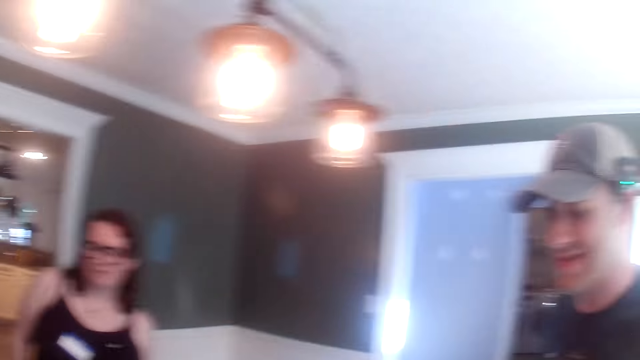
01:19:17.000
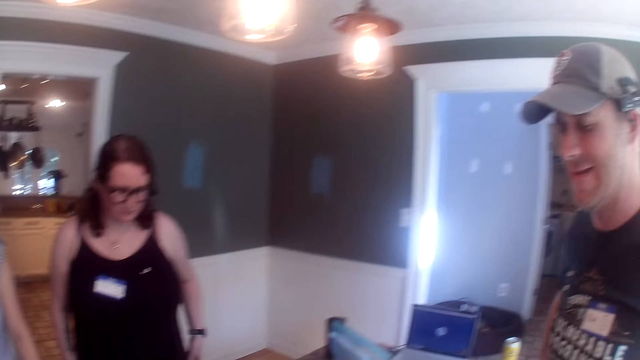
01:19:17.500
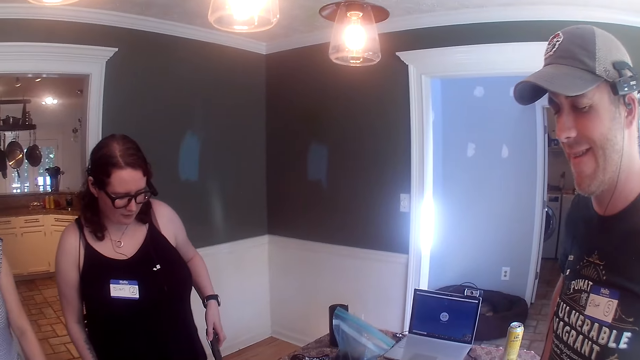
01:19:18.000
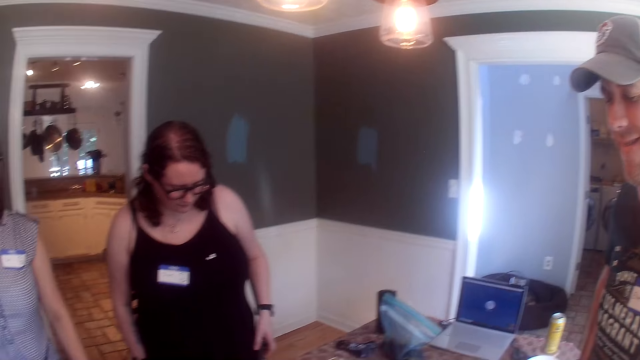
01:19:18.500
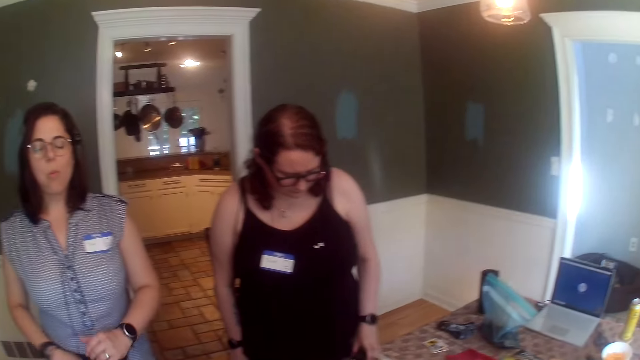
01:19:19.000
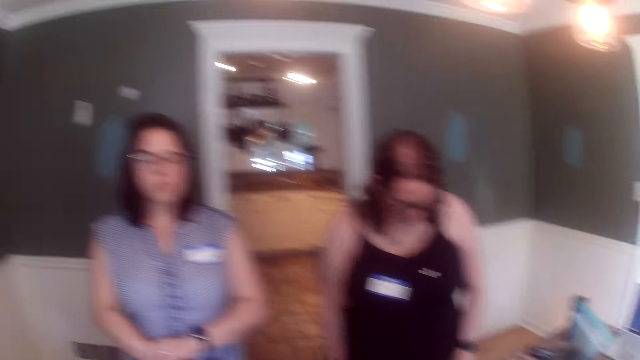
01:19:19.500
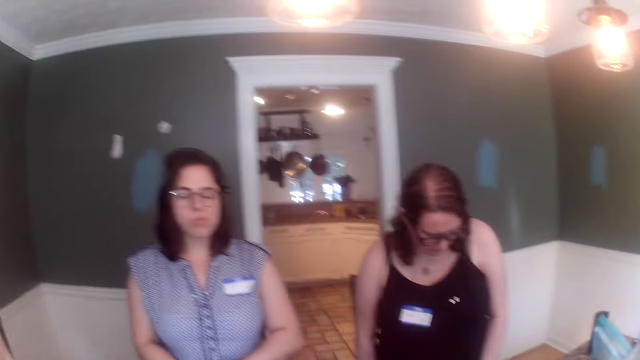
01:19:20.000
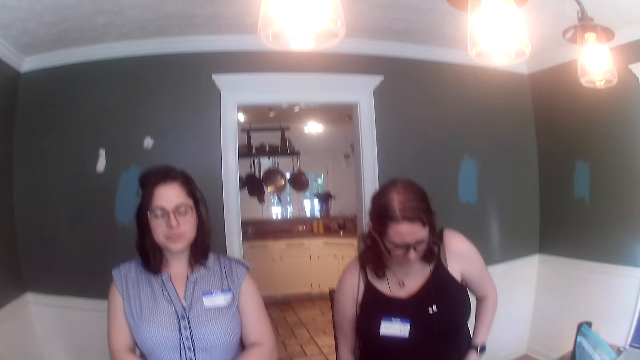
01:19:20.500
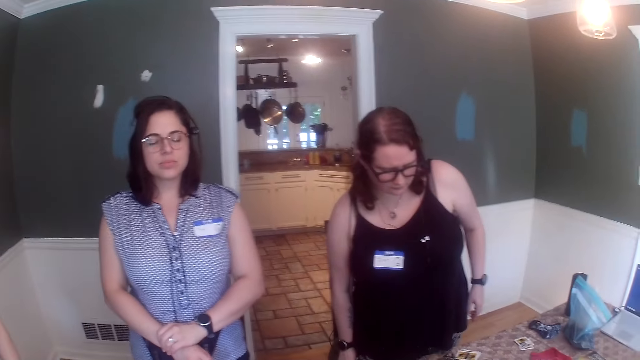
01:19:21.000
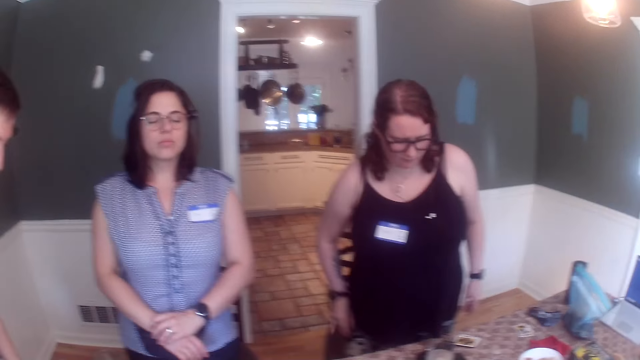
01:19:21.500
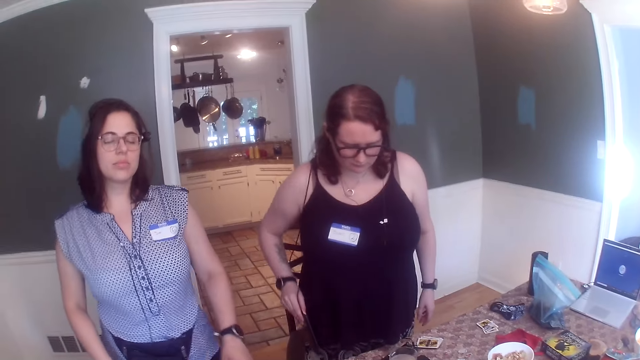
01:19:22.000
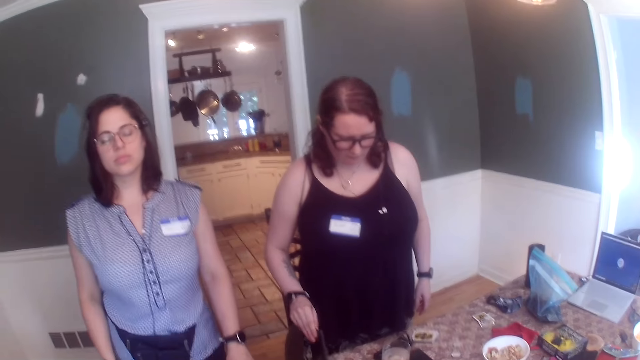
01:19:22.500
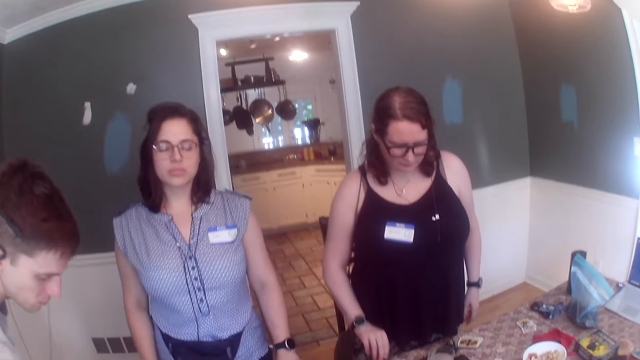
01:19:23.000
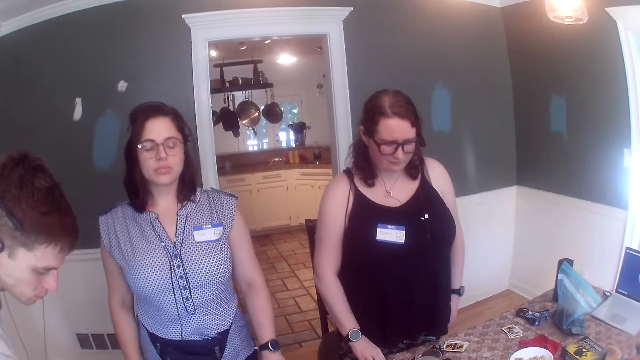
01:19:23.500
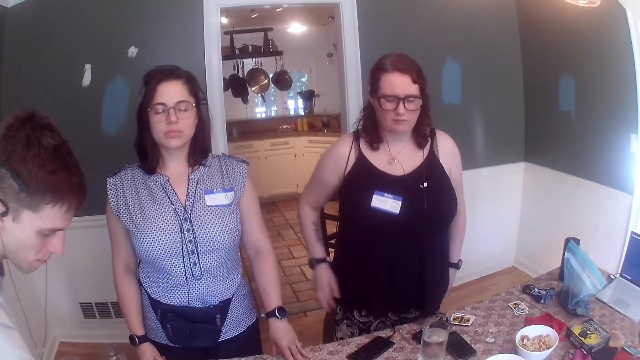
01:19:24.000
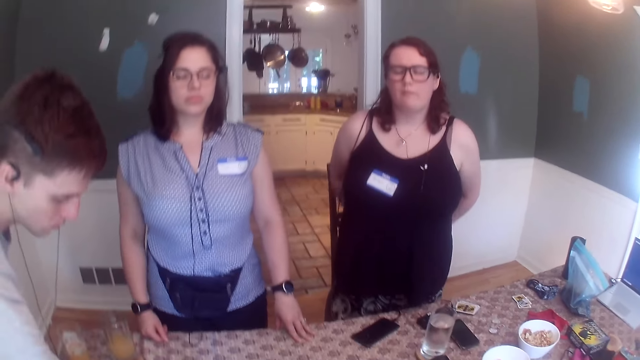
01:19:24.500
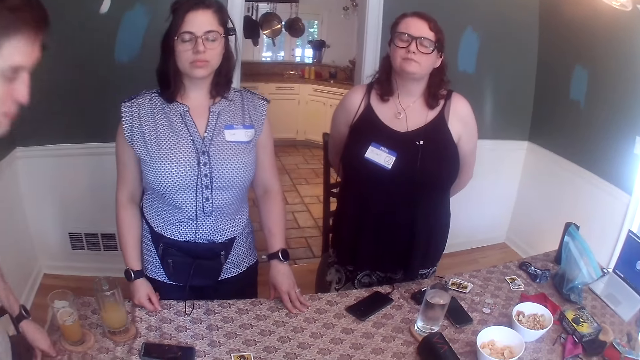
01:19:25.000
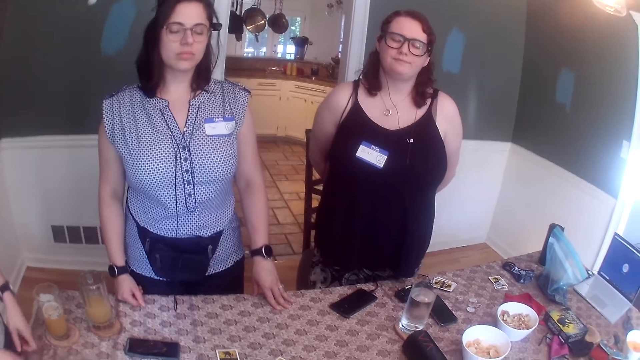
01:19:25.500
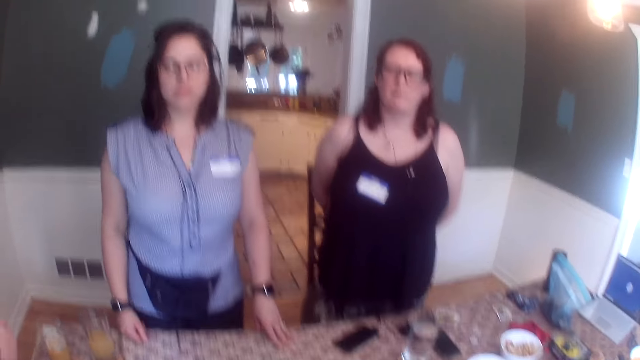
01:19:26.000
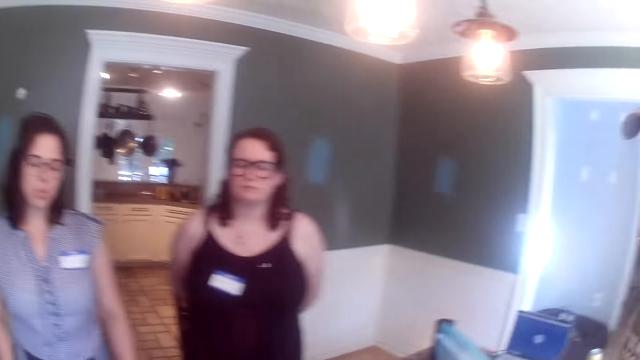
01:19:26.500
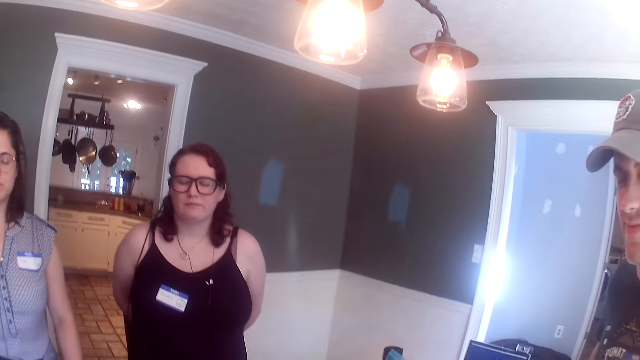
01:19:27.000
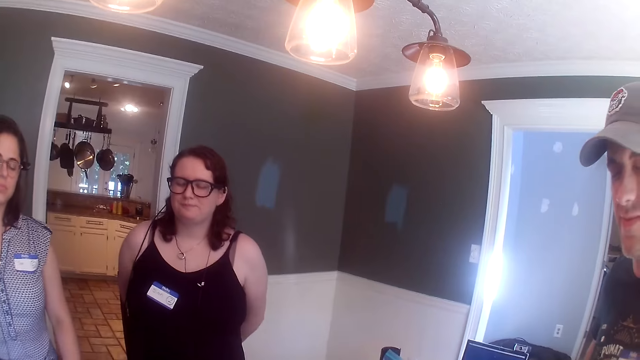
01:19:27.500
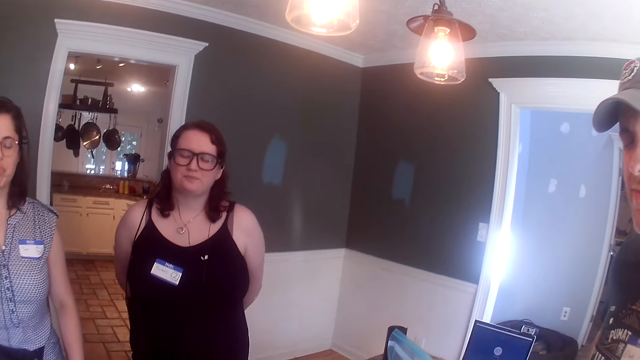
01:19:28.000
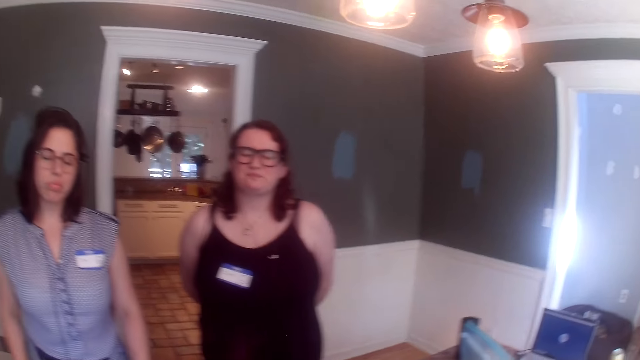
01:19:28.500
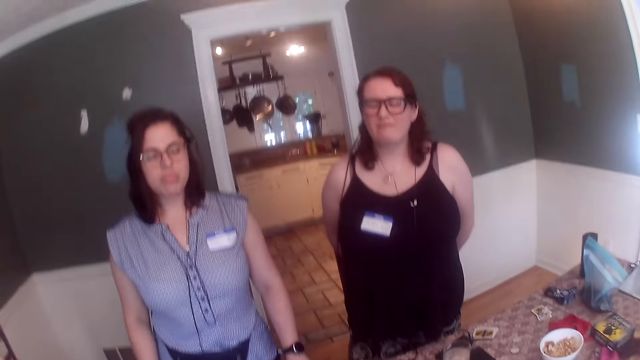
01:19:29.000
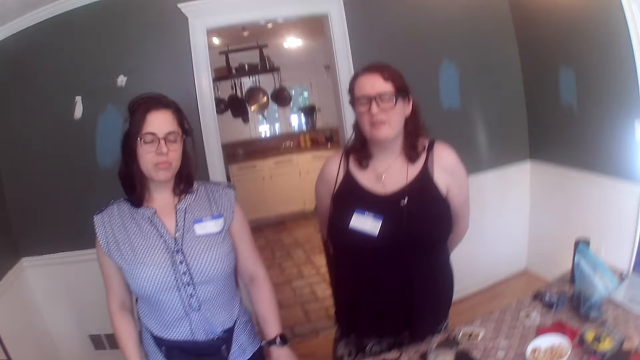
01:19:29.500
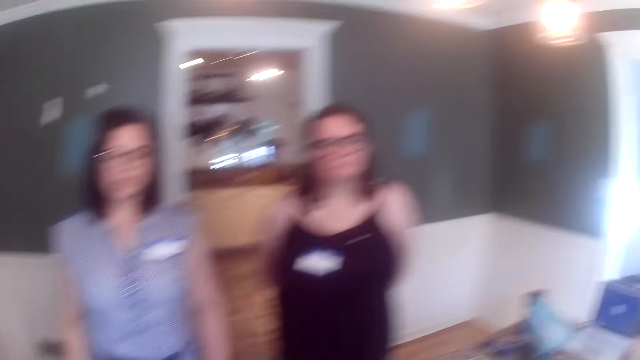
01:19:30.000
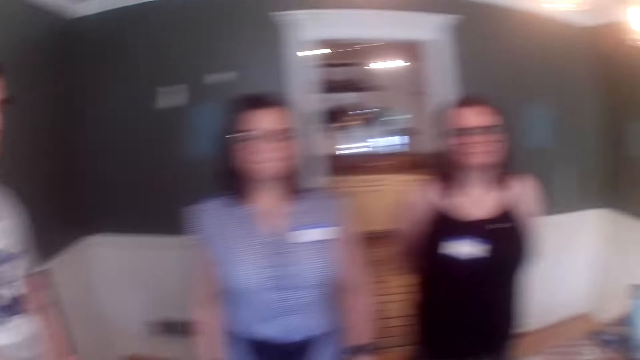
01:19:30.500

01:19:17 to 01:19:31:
A woman folds her hands. Another woman drops the phone in her right hand on the table. The other woman takes her hands behind her. The camera wearer talks with friends.

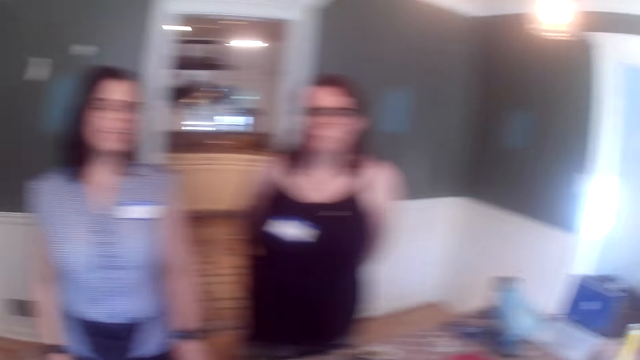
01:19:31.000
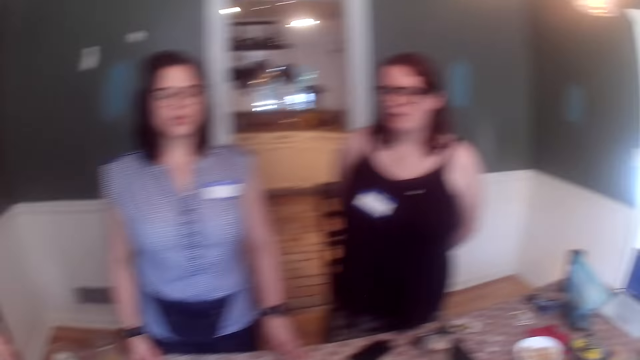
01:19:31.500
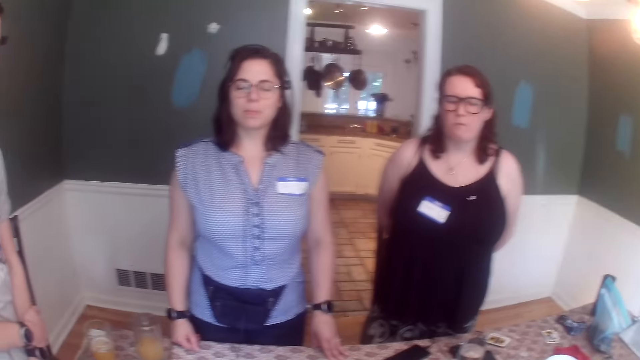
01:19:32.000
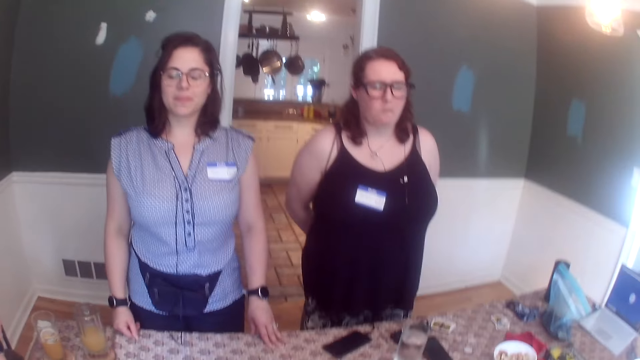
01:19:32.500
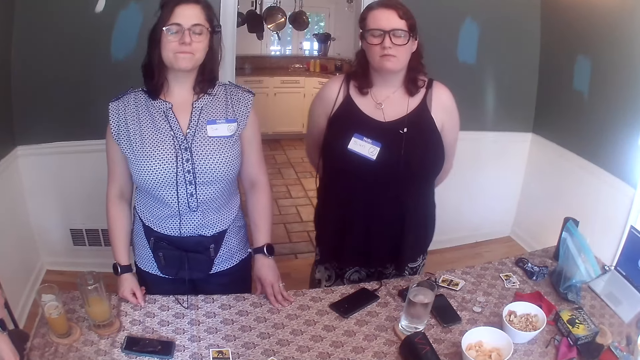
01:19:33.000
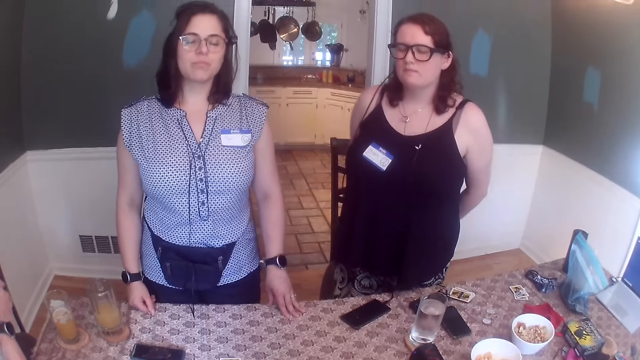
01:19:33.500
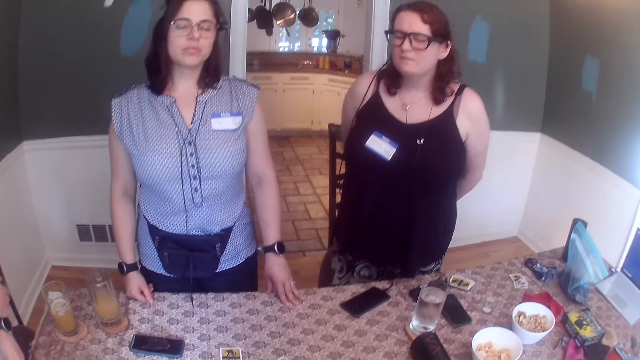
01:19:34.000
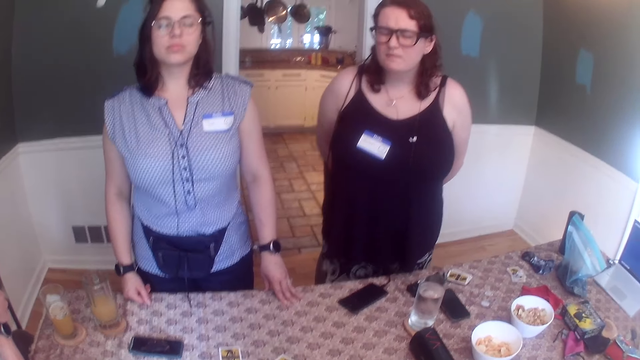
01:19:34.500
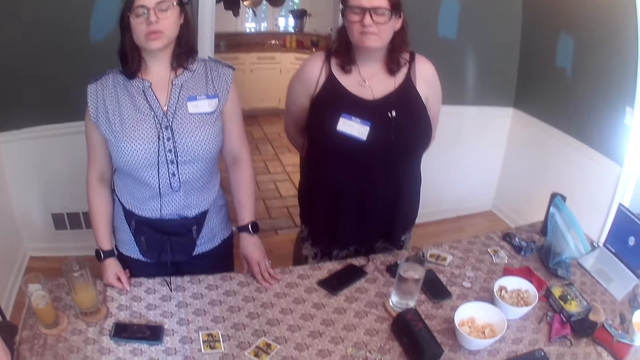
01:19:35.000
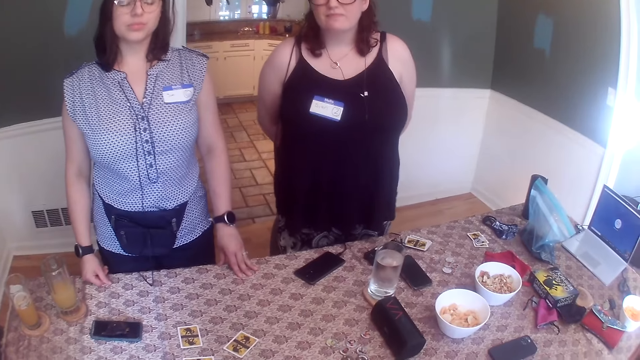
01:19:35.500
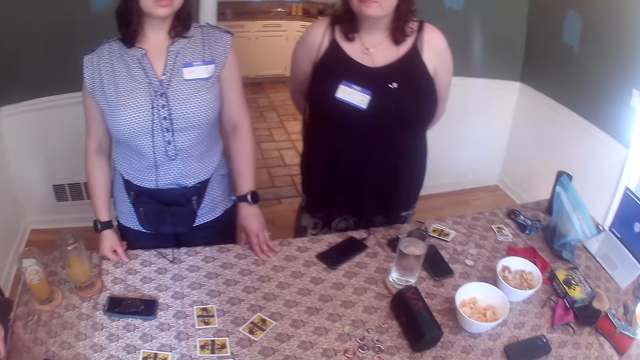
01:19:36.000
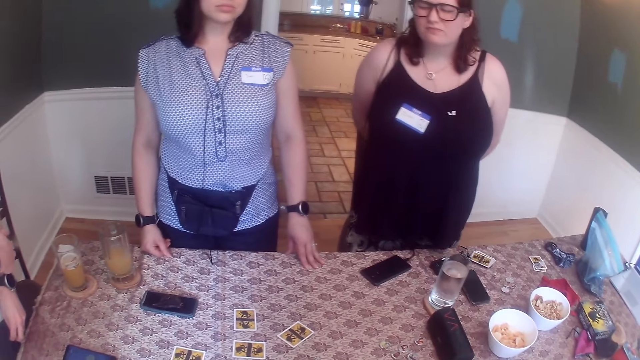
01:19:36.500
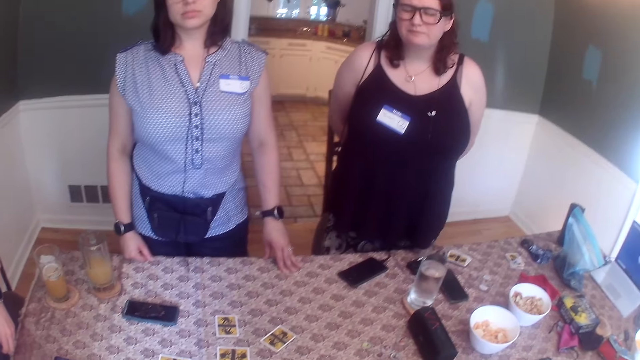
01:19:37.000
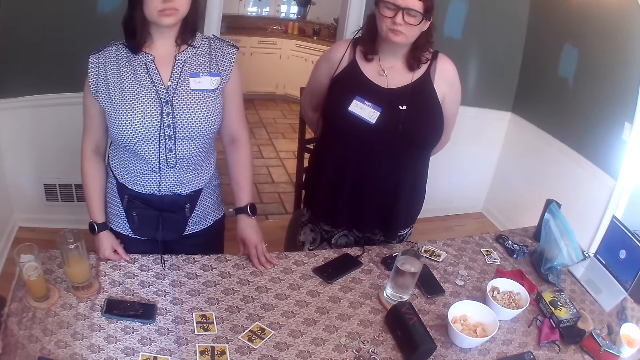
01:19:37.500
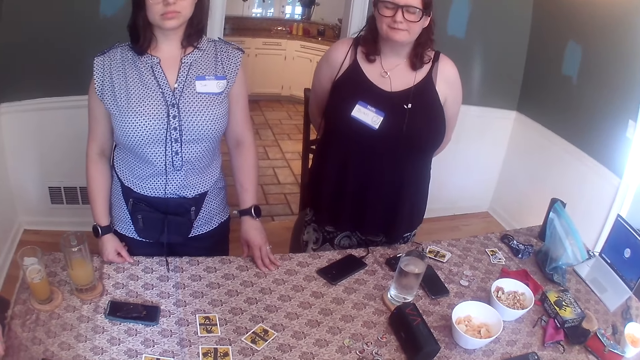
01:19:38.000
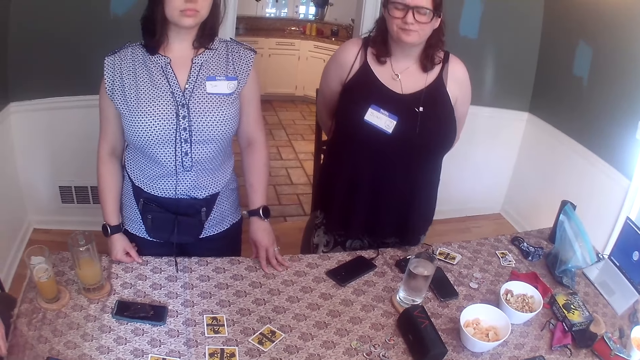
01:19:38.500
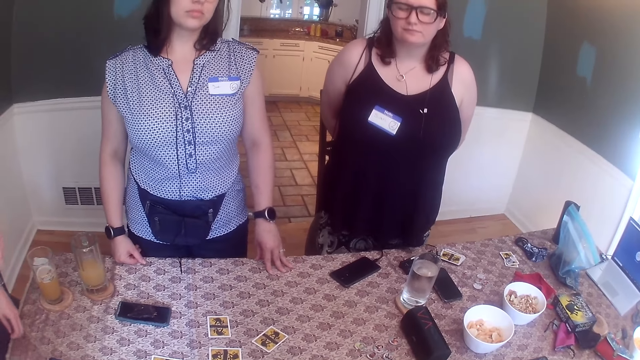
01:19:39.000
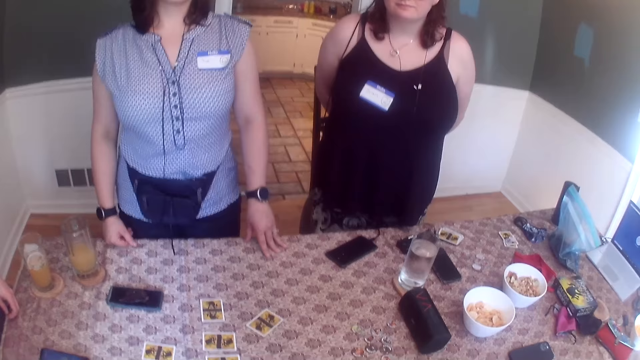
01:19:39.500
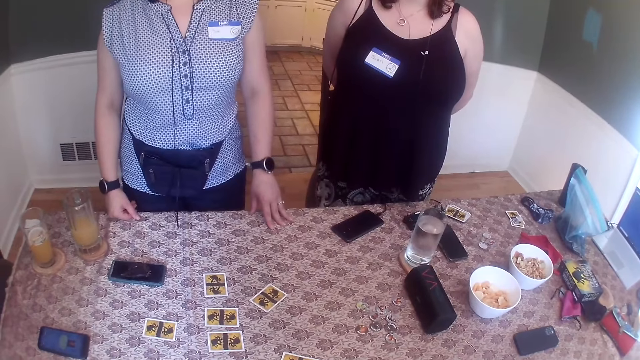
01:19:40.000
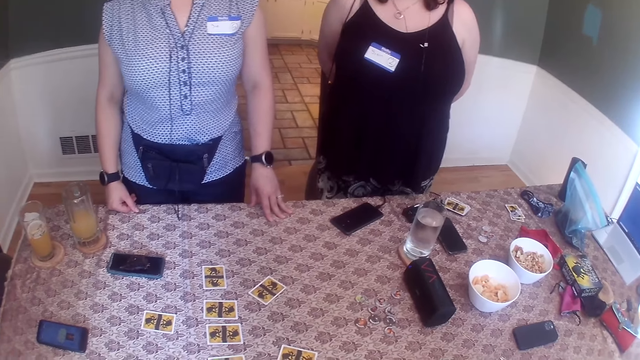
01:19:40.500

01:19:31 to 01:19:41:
The man places his left hand on the table.
